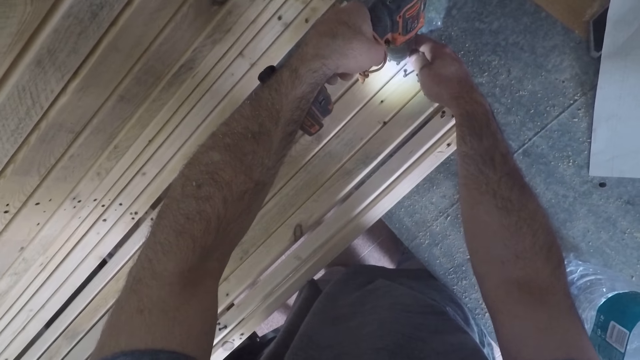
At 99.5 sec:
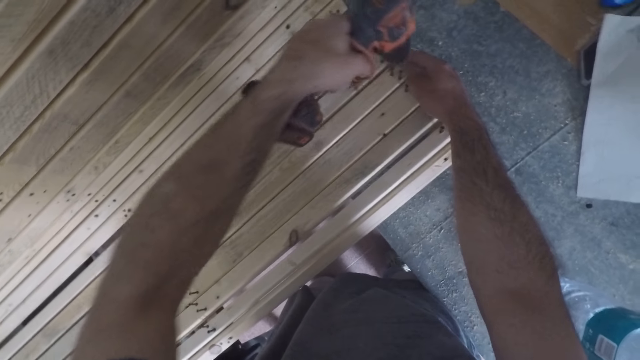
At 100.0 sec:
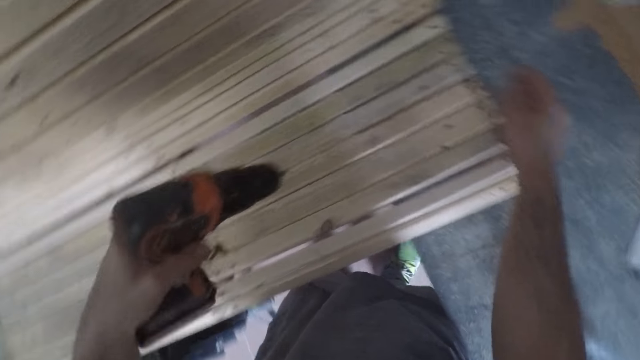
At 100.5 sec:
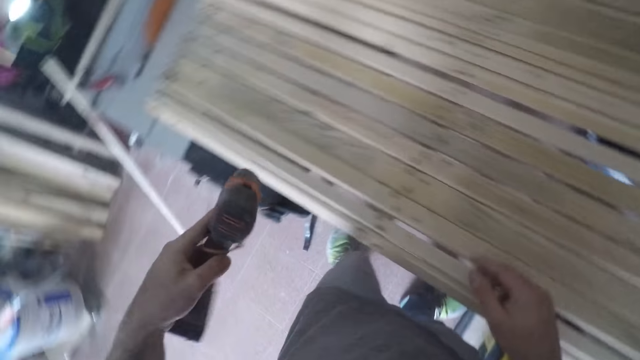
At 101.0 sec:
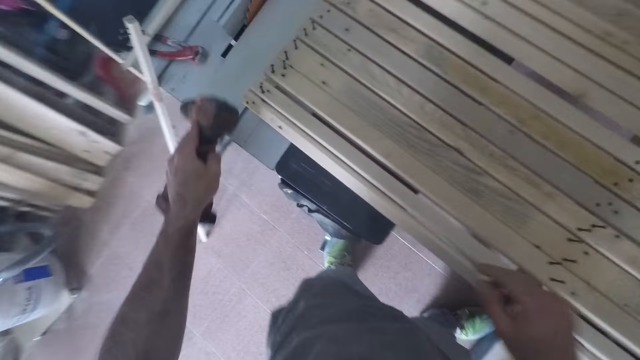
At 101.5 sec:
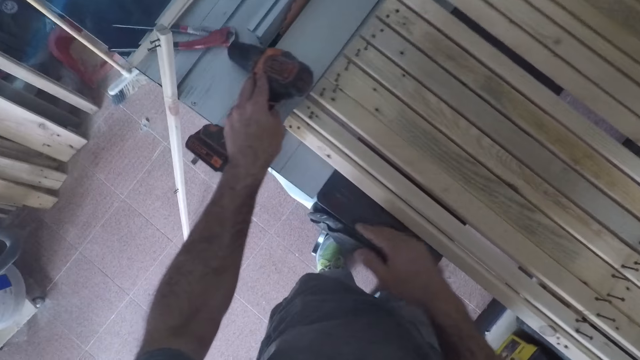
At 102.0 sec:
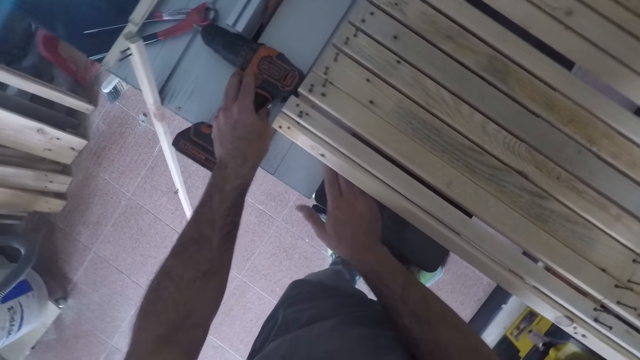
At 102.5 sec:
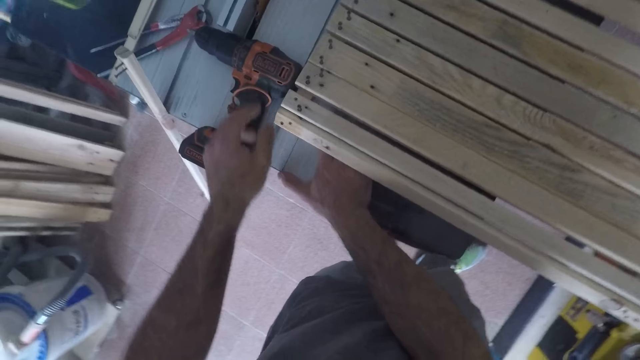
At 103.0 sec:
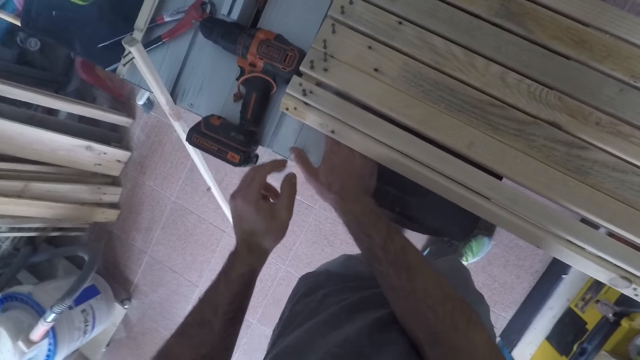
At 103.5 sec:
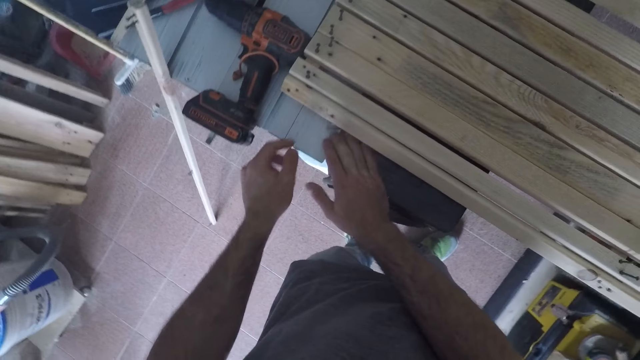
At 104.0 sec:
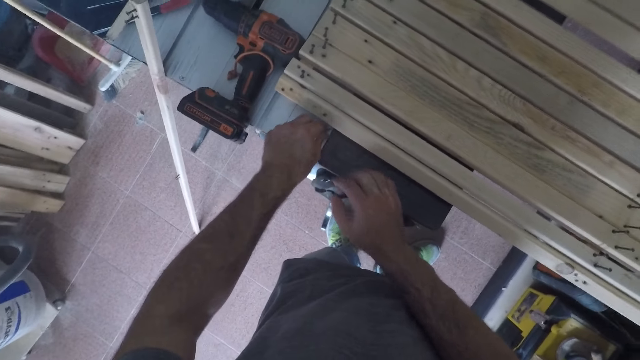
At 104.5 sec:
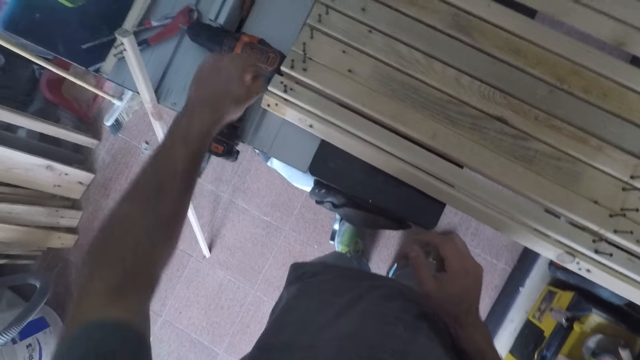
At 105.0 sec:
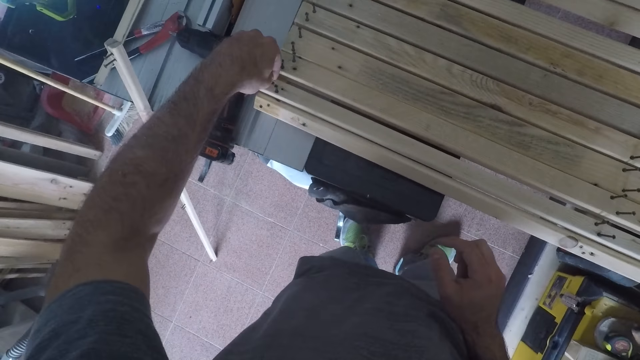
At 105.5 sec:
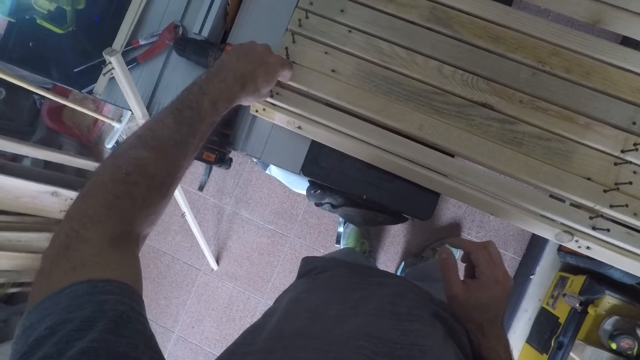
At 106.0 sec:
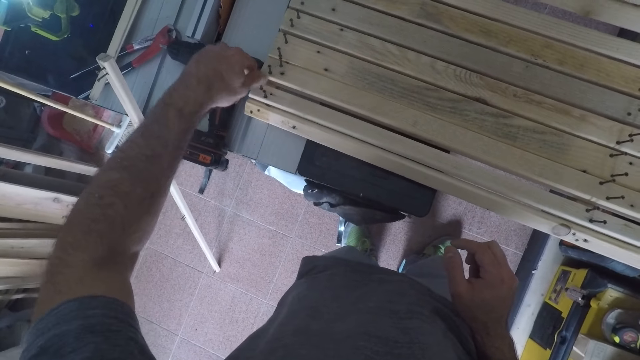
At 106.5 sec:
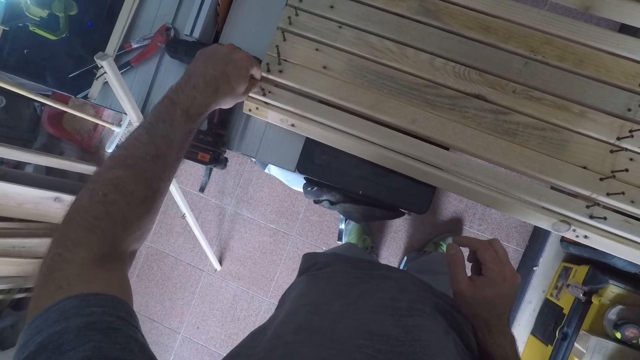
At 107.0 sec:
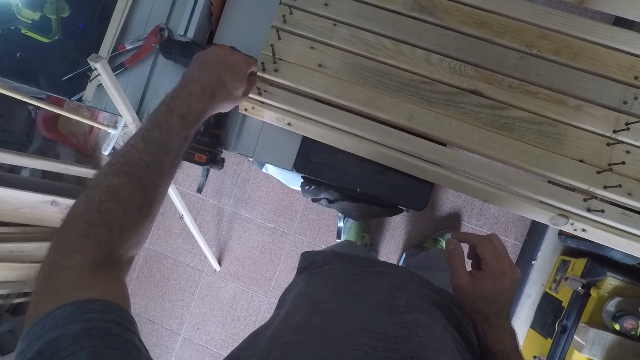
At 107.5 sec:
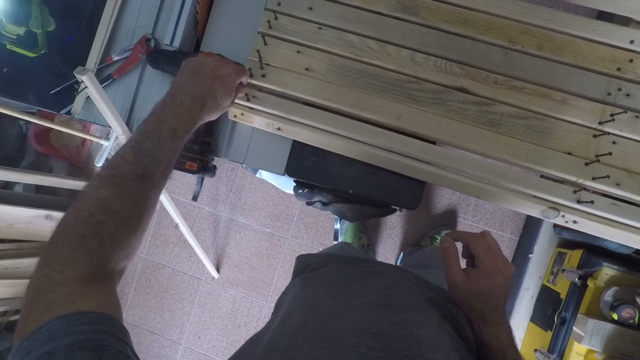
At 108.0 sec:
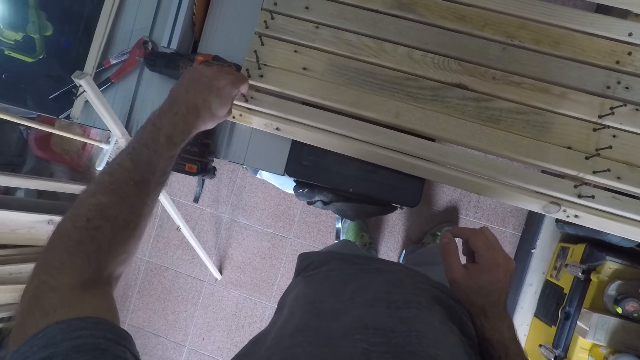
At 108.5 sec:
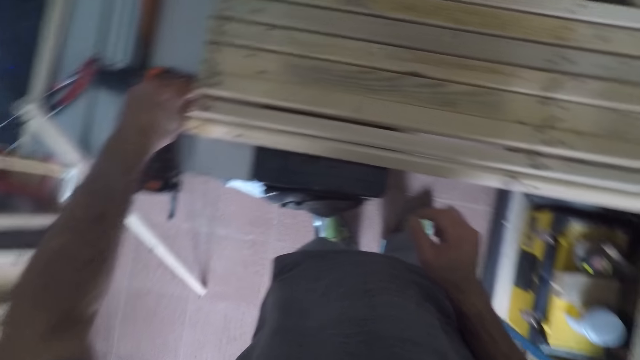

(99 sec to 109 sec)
The camera wearer loosens another screw. They move to the left. They put the drill or nail remover on the table. They remove a screw or nail from beneath the structure. They fix the screw back on a timber piece of the structure.

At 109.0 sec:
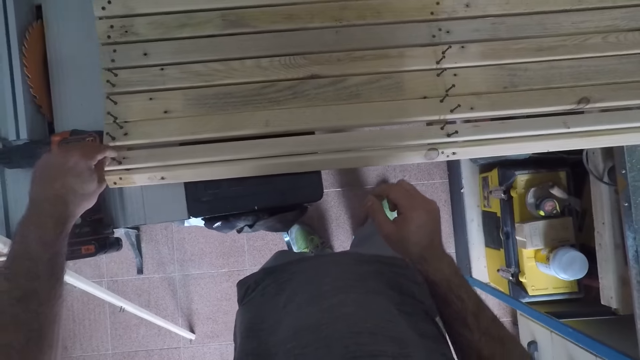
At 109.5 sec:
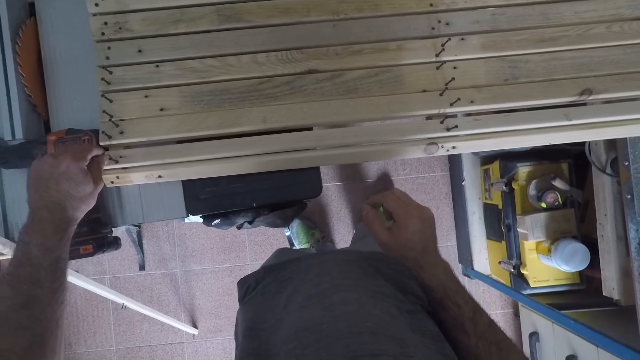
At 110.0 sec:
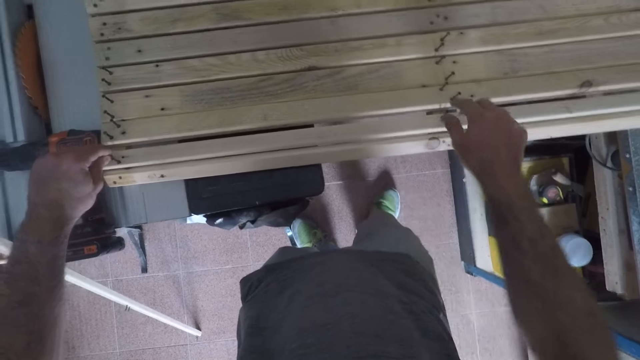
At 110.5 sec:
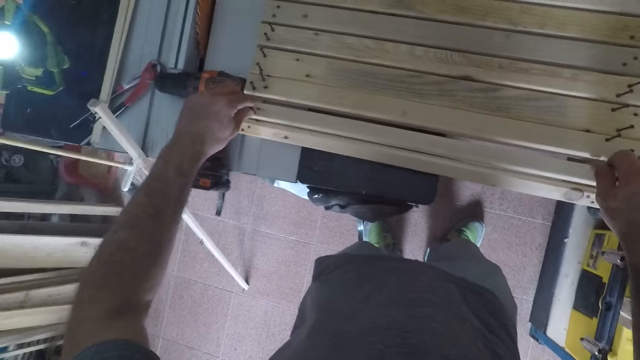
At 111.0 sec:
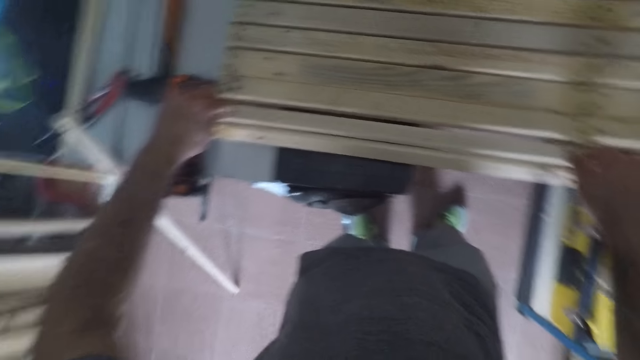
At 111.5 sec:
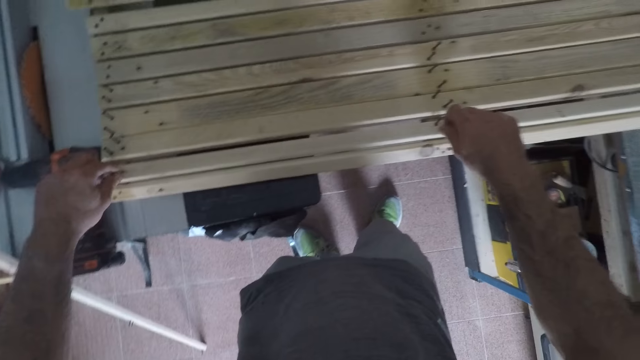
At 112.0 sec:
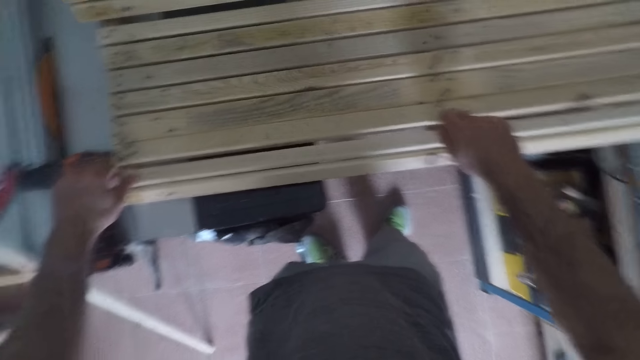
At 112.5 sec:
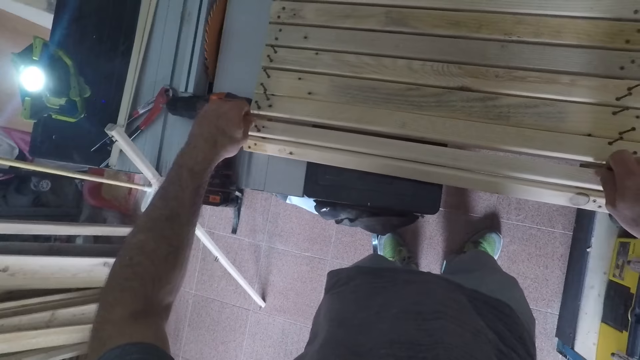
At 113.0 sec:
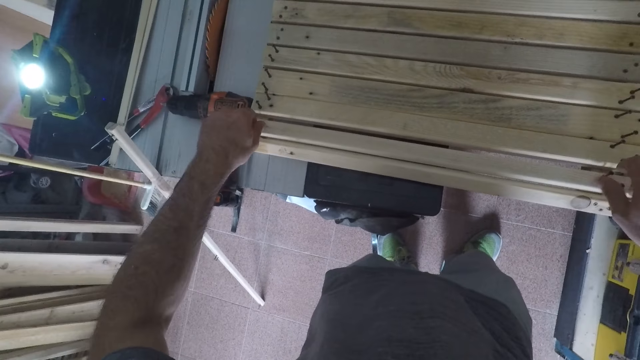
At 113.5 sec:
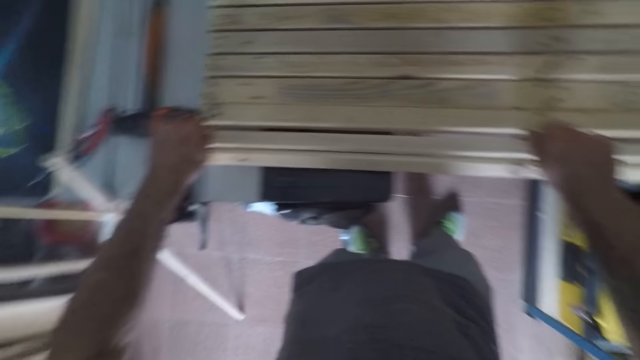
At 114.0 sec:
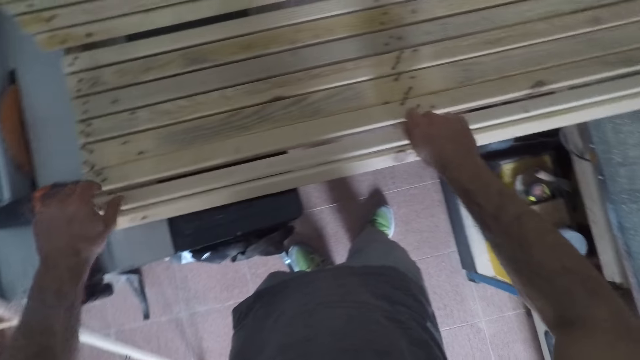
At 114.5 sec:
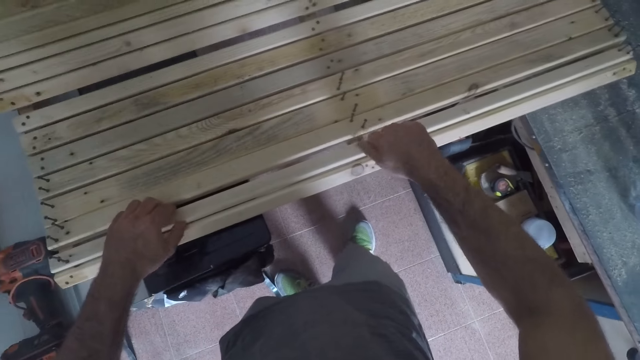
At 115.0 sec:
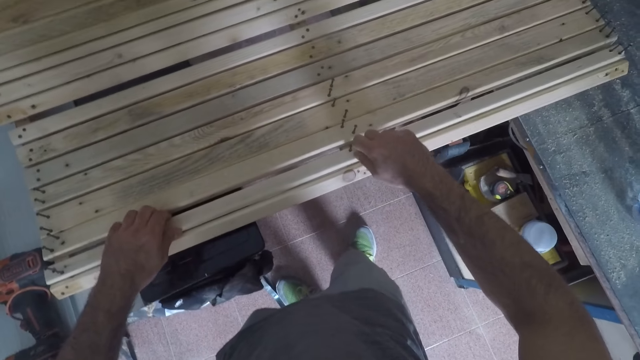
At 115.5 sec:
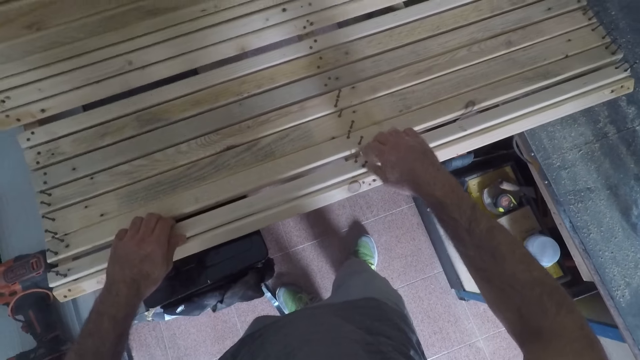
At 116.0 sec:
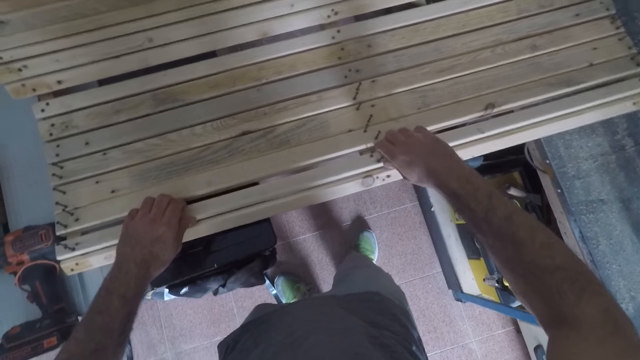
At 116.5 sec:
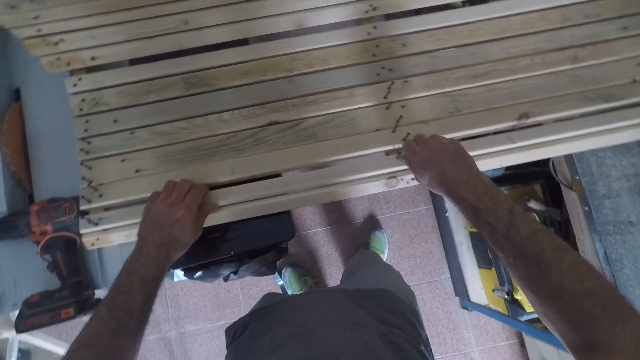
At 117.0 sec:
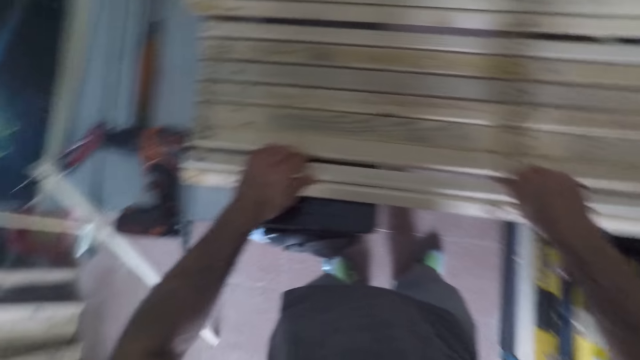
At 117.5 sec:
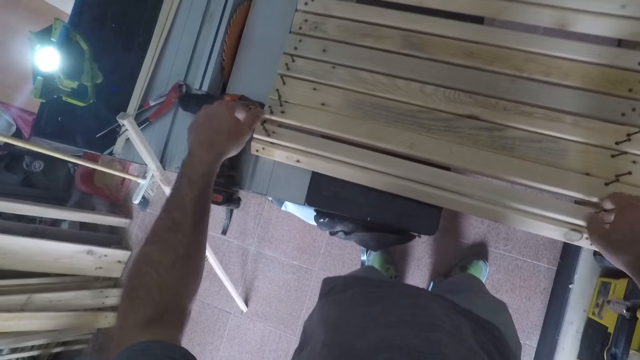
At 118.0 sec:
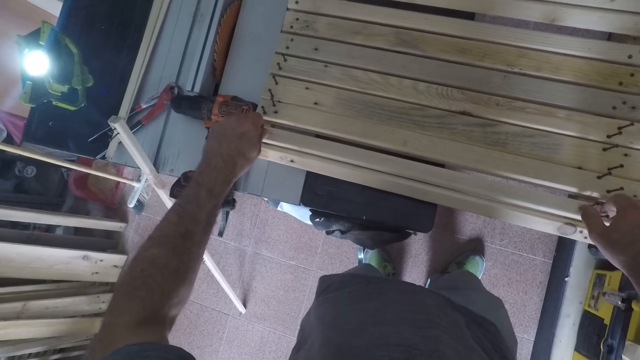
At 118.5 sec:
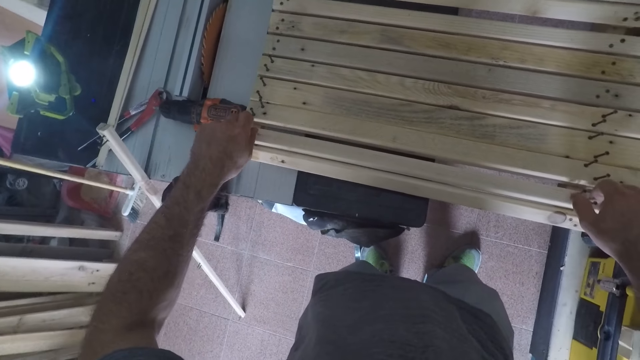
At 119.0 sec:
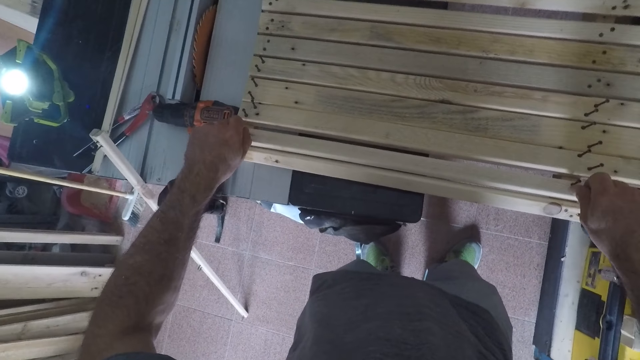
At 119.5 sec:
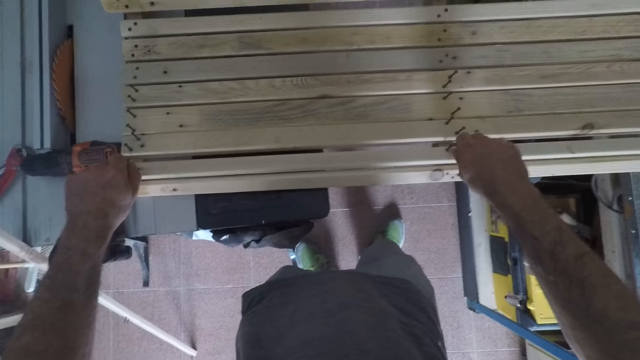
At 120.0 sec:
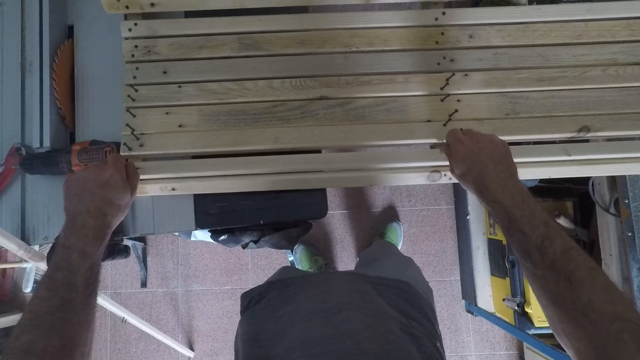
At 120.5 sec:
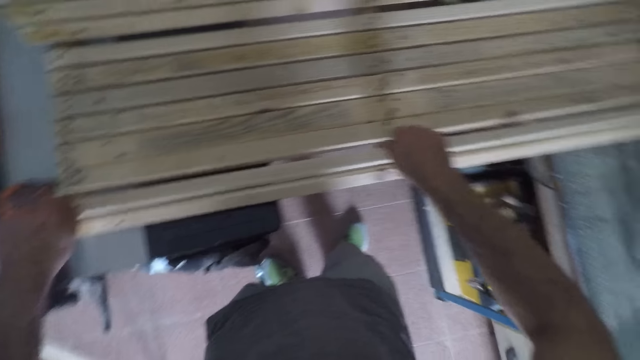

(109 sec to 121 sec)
The camera wearer tightens a screw in the middle. He adjusts multiple nails with his hand. He tightens screws in the middle and left of the structure.
